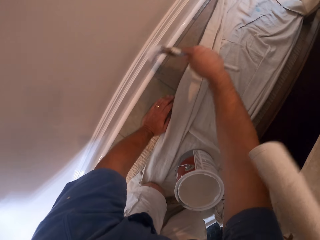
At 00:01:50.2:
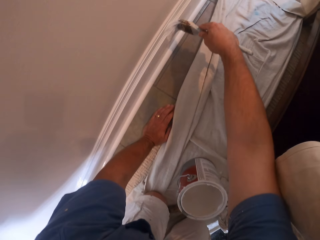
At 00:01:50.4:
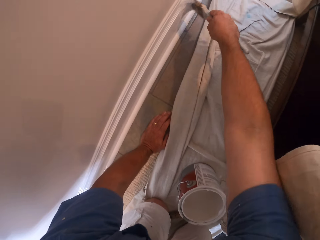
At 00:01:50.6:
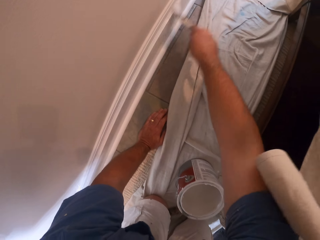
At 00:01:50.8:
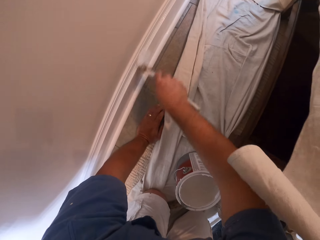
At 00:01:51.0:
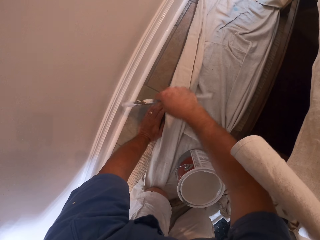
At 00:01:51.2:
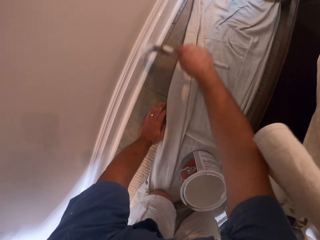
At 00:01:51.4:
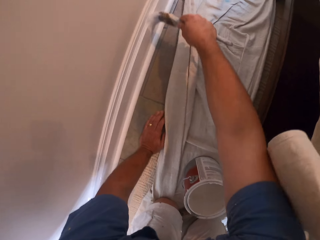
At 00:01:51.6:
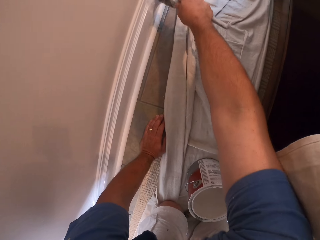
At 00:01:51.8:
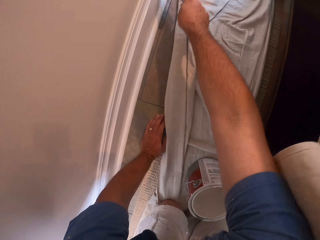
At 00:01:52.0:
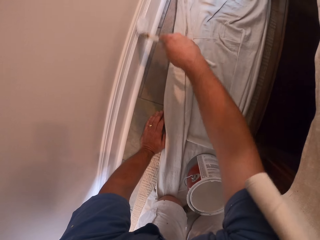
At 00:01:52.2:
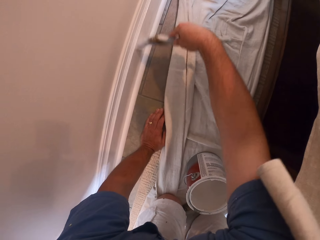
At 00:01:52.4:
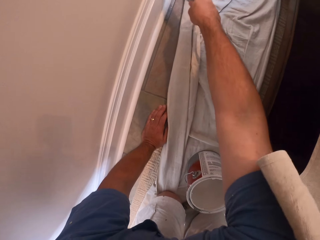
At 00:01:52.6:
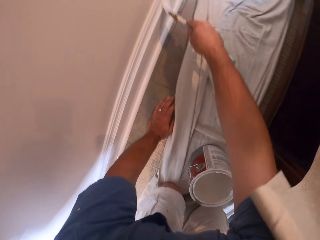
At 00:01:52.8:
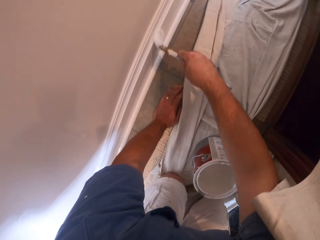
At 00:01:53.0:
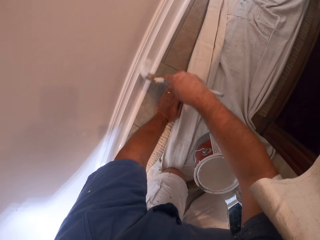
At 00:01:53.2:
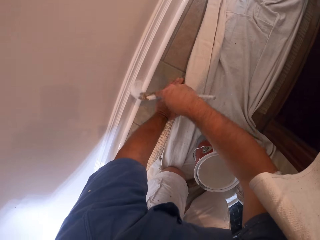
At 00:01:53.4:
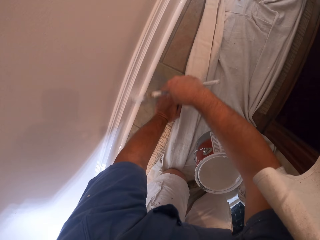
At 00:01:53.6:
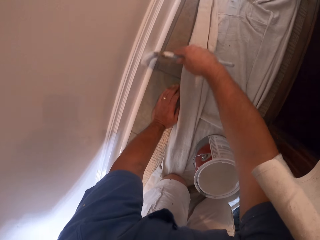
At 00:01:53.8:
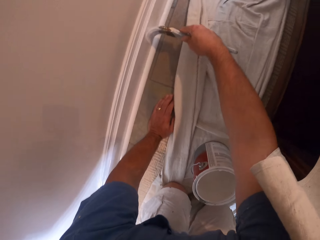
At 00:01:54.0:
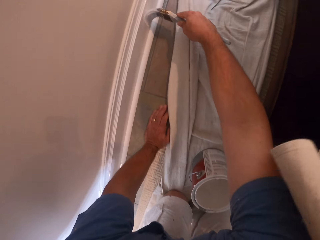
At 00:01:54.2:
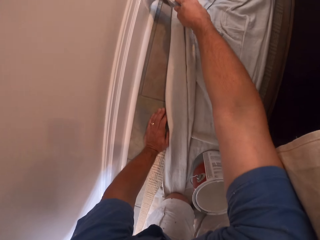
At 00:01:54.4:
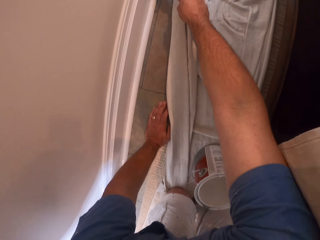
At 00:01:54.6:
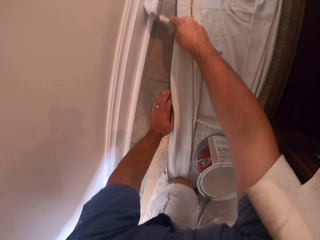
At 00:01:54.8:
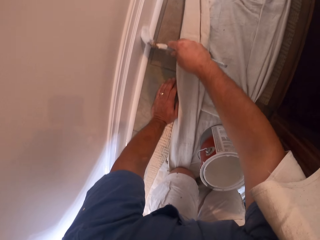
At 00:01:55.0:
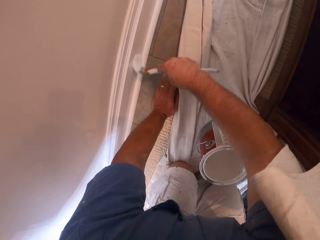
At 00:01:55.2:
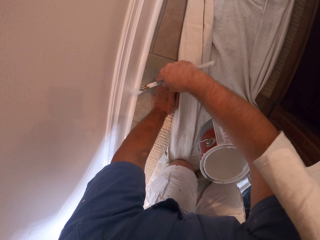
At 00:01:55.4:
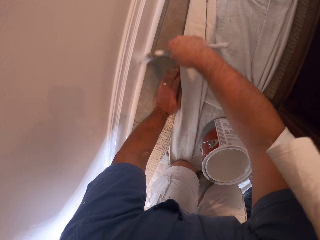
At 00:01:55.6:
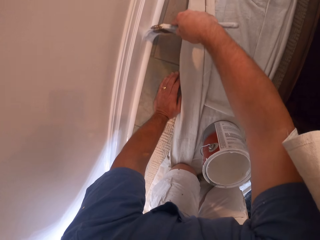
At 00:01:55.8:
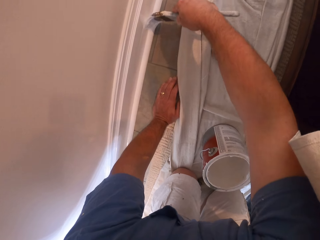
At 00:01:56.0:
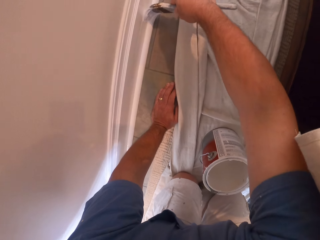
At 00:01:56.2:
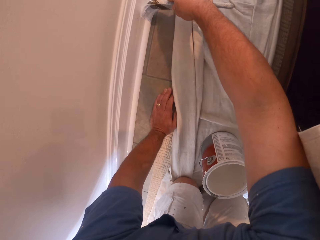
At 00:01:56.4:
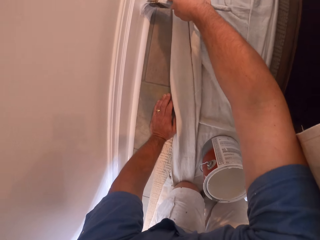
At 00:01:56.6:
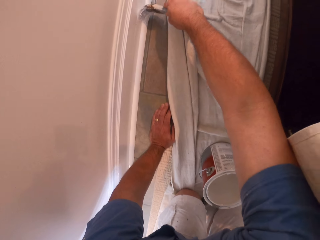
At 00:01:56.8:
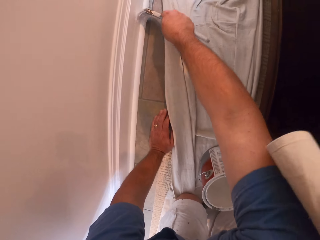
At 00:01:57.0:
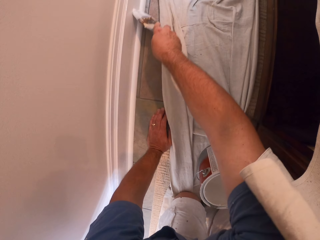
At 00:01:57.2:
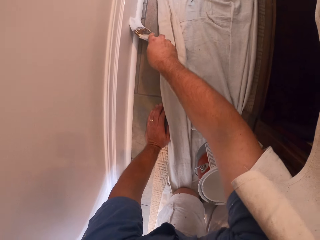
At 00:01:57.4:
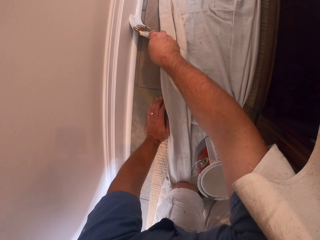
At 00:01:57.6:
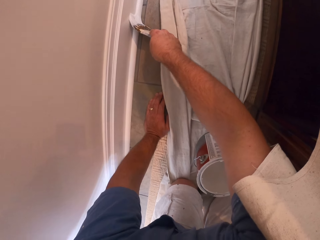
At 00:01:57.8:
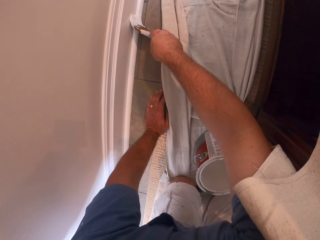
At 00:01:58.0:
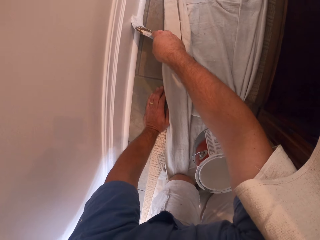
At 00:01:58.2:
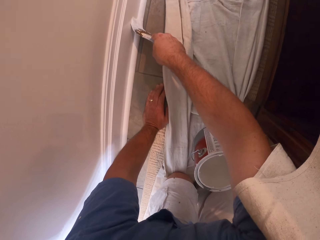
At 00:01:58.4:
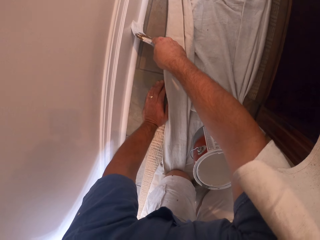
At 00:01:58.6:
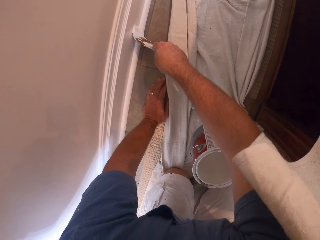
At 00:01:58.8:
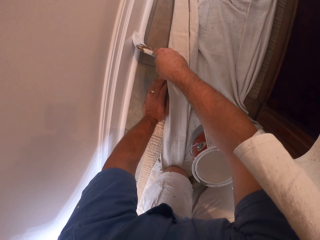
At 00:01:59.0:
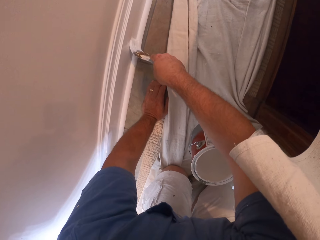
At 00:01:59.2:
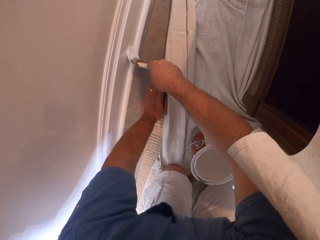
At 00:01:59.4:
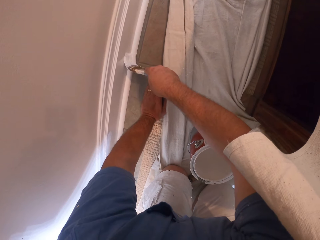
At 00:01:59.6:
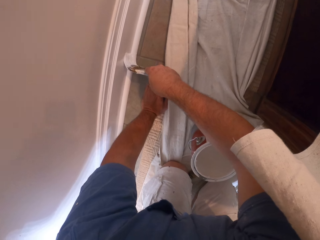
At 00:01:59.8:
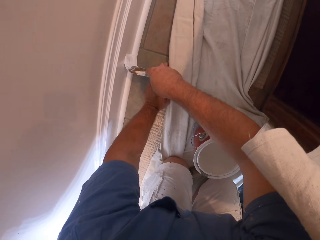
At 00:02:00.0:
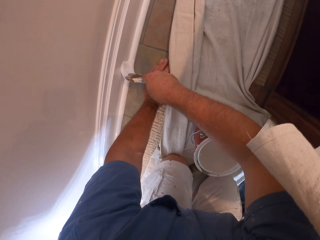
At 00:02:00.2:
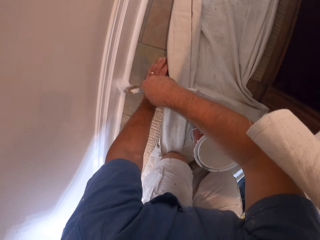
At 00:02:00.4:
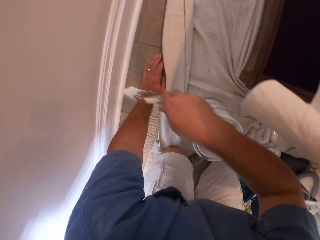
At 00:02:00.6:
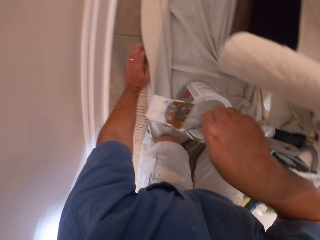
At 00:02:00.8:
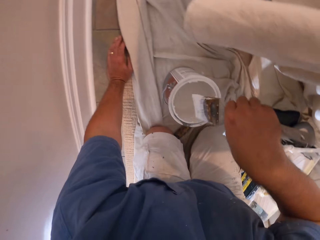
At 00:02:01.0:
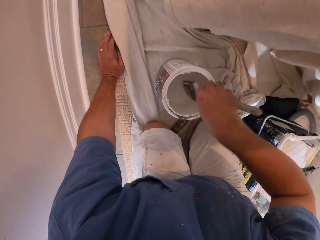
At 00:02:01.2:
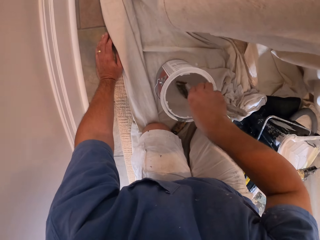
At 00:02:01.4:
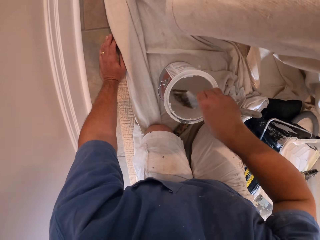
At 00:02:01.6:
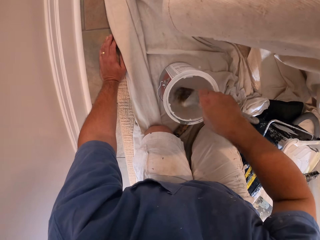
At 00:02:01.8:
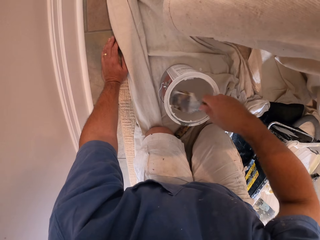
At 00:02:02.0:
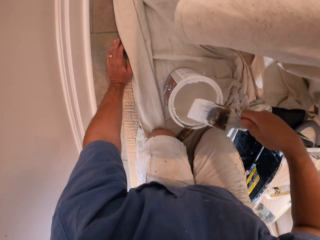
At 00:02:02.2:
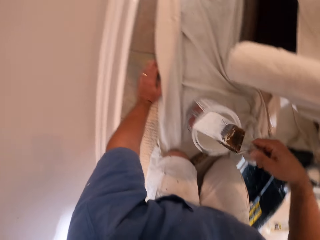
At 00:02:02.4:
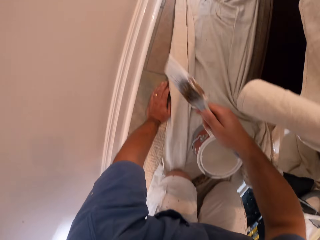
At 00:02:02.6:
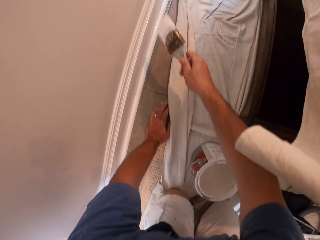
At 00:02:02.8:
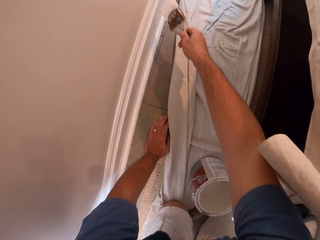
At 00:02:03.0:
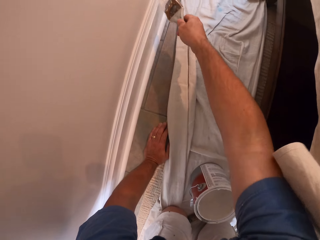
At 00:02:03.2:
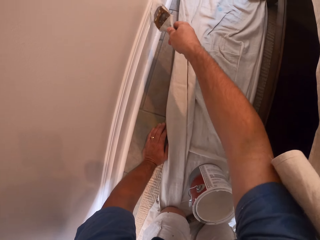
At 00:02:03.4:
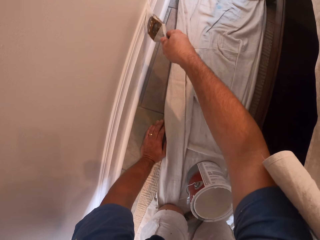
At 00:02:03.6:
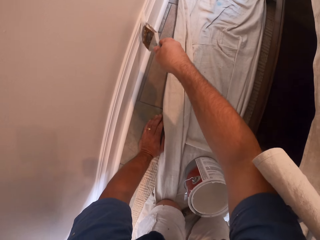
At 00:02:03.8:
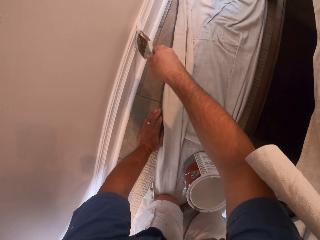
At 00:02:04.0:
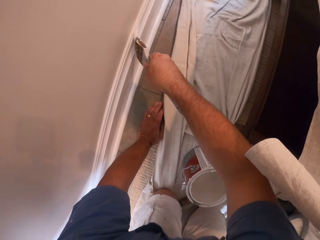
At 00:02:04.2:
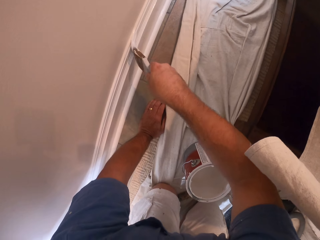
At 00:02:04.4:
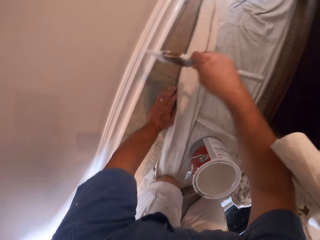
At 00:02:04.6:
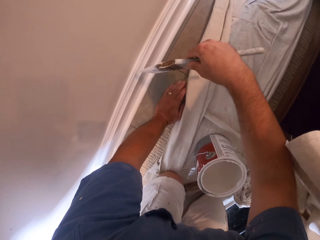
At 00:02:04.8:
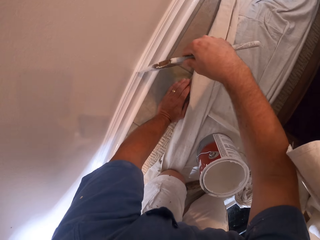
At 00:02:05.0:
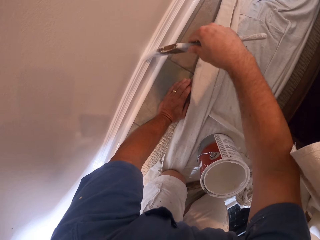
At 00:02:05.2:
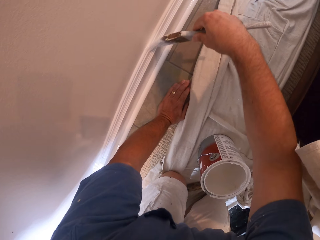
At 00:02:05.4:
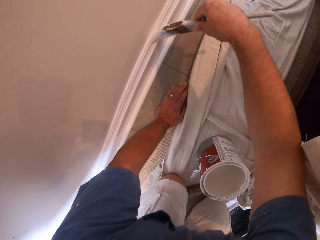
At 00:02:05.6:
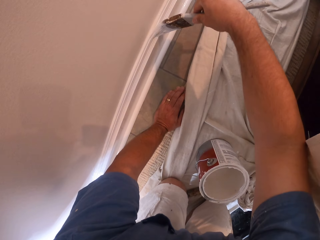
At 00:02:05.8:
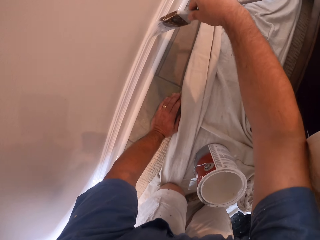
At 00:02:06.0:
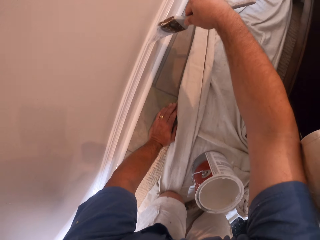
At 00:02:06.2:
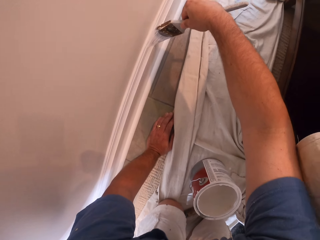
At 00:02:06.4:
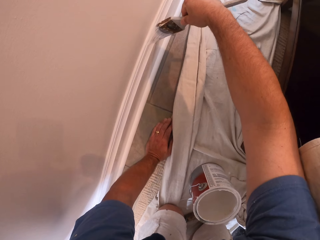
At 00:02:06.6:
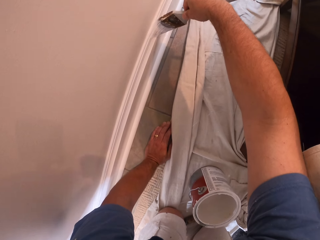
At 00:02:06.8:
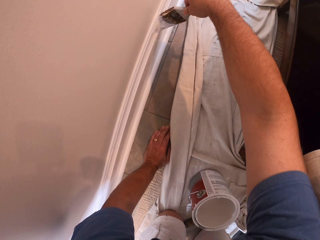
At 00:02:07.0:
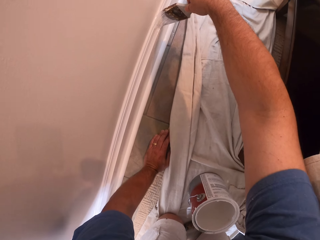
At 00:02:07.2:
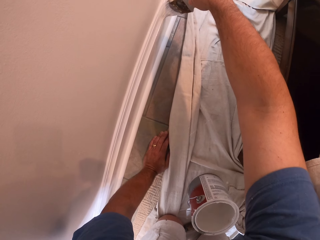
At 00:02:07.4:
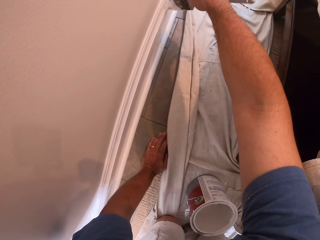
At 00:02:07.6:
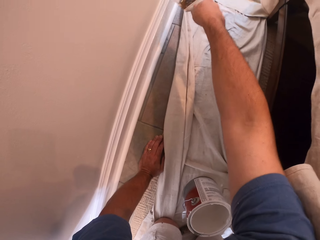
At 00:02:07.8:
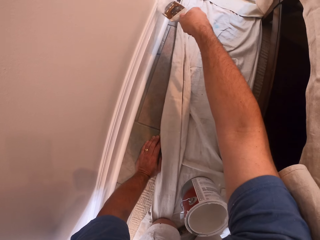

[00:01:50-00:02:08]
The camera wearer dips the paint brush into the paint container. They paint the wall with the paint brush.

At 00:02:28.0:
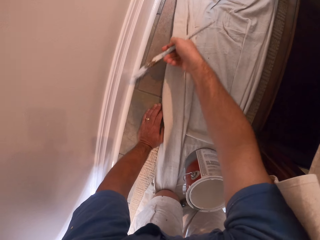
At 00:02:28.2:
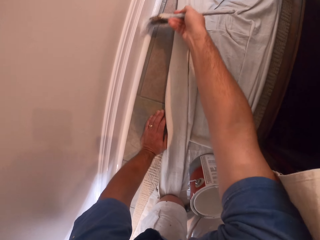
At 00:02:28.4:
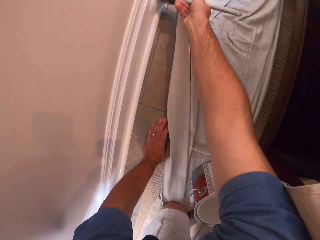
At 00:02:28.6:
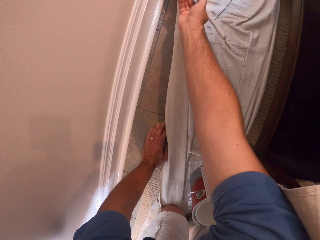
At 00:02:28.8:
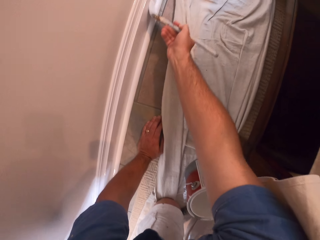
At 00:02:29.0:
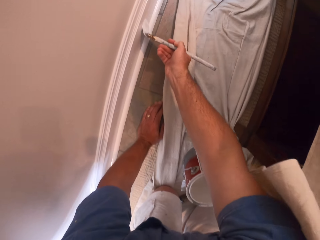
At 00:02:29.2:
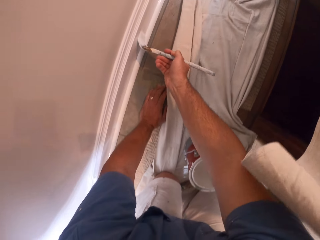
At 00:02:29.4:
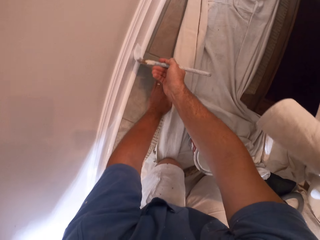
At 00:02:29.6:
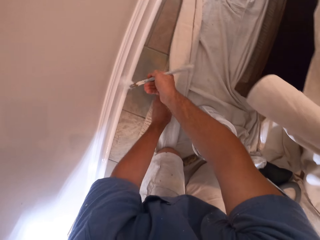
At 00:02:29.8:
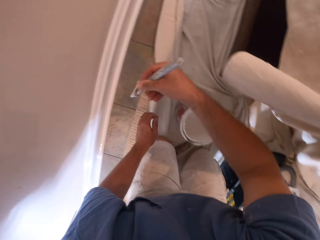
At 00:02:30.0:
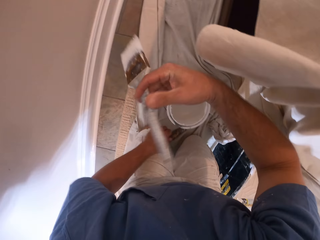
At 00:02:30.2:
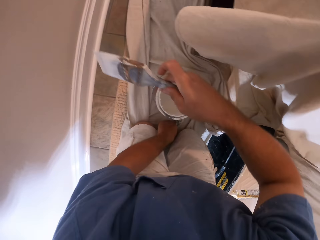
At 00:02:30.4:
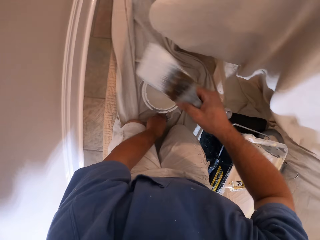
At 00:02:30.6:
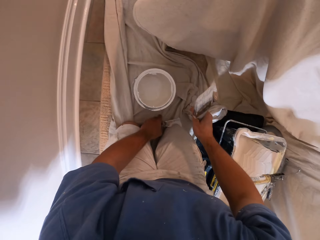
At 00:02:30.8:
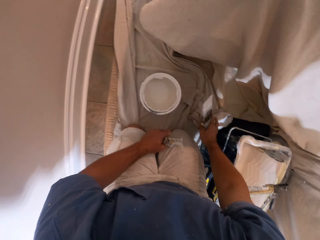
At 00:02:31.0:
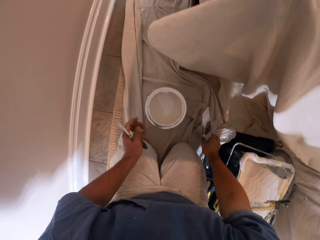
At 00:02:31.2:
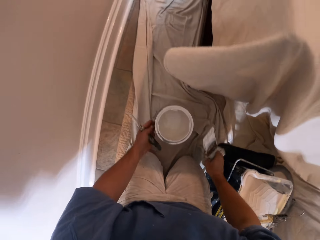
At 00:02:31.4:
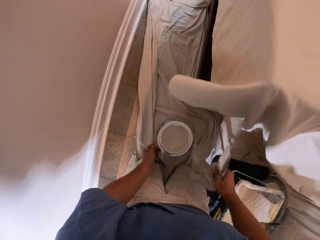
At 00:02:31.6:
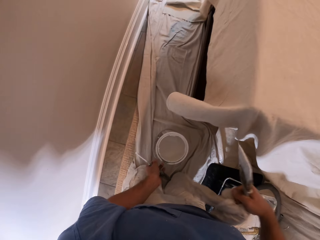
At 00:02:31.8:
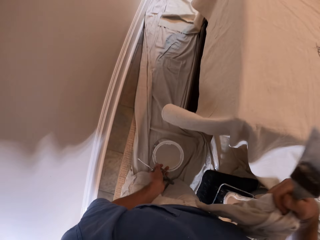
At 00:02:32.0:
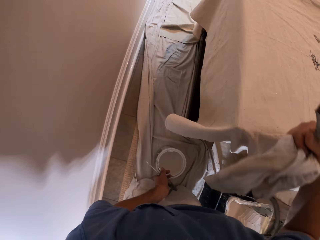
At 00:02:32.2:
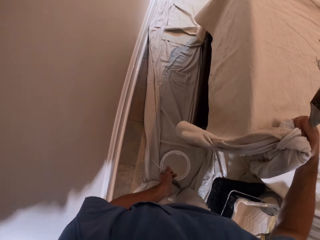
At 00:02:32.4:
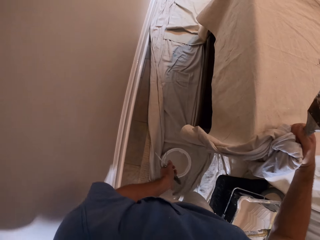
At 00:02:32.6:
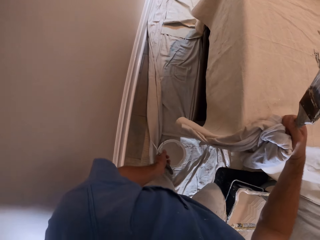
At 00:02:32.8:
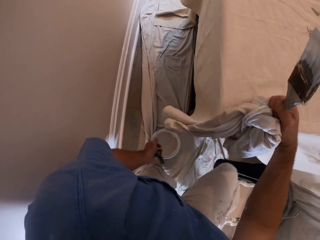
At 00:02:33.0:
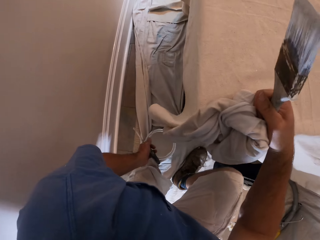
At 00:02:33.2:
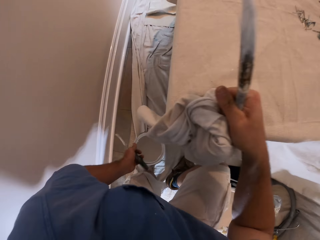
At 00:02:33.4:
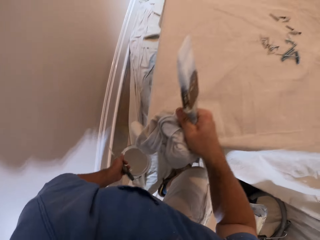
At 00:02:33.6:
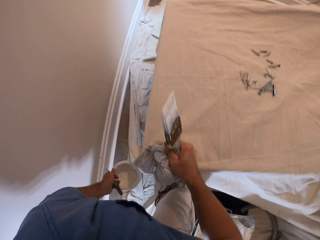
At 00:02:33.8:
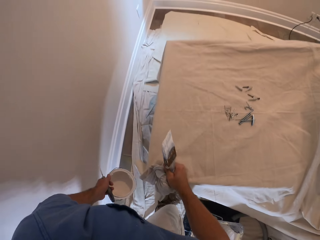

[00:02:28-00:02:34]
The camera wearer carries a paint tool from the floor. They take a towel from the floor and carry the paint container from the floor.
